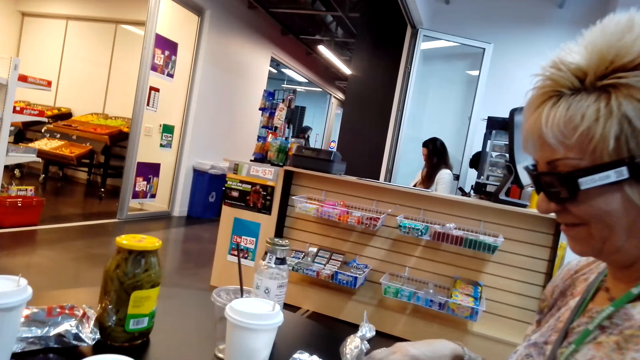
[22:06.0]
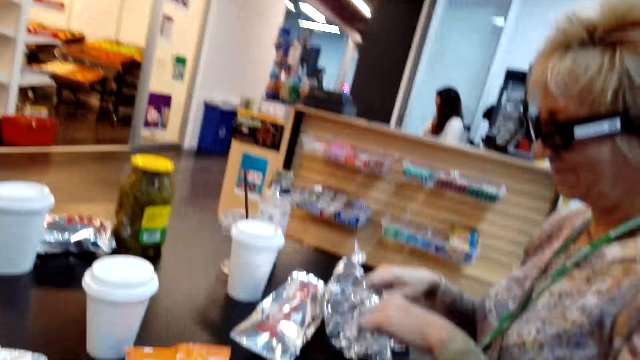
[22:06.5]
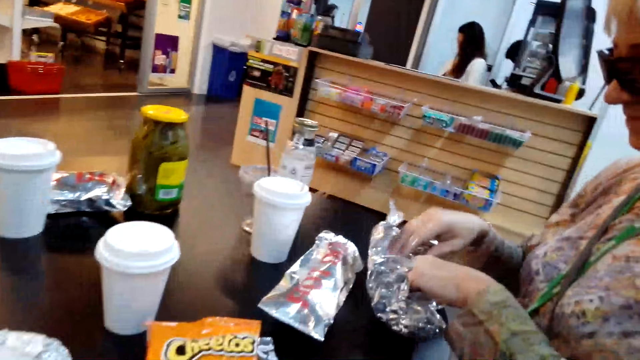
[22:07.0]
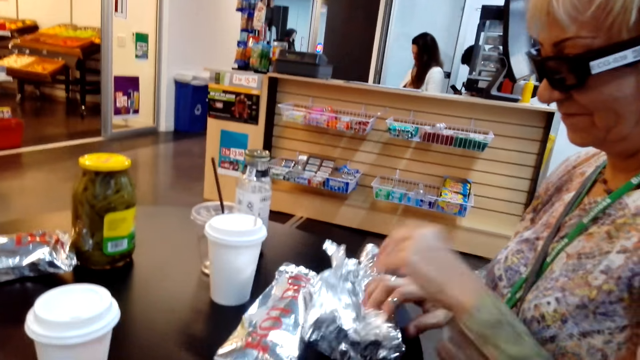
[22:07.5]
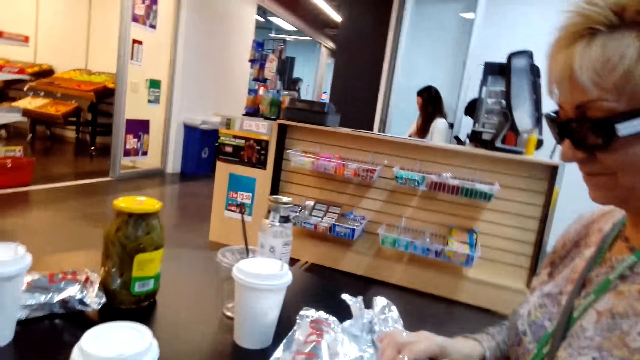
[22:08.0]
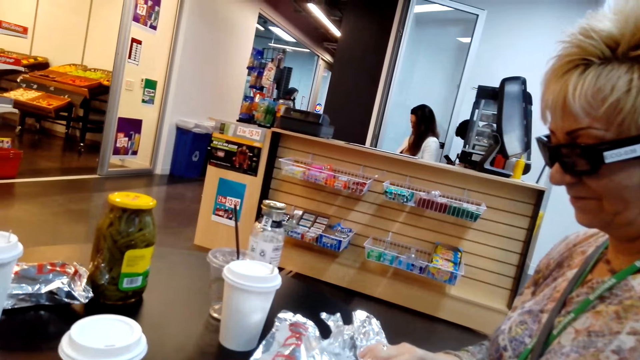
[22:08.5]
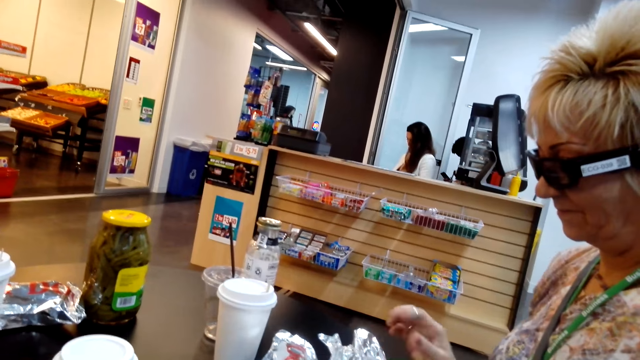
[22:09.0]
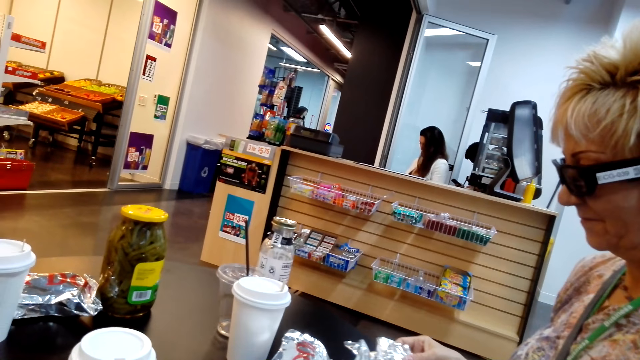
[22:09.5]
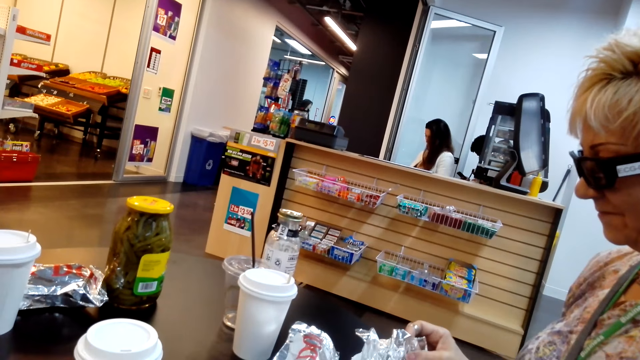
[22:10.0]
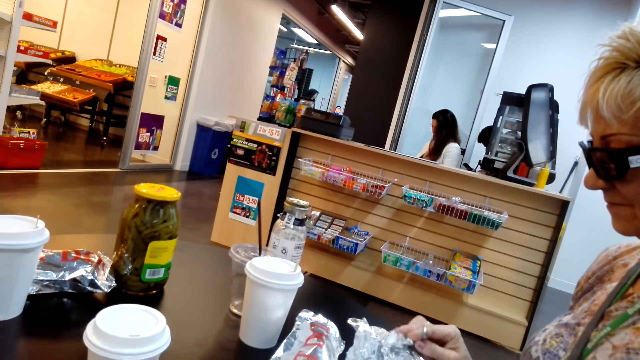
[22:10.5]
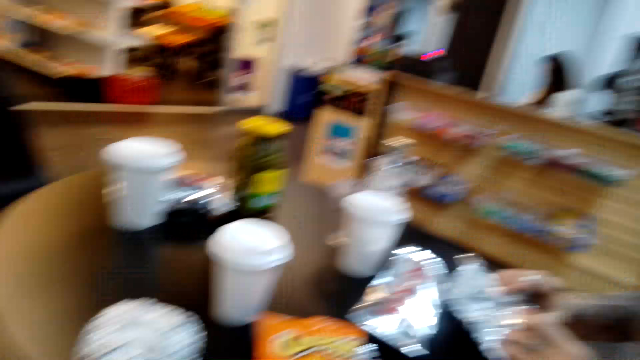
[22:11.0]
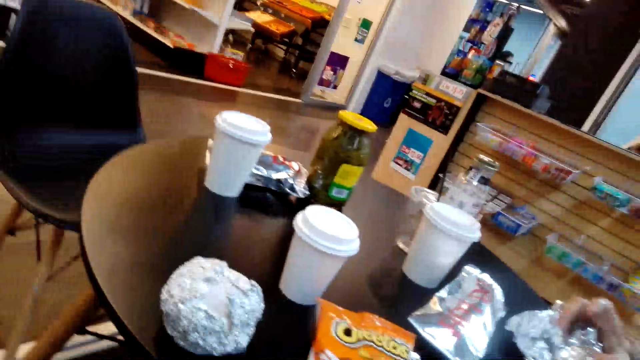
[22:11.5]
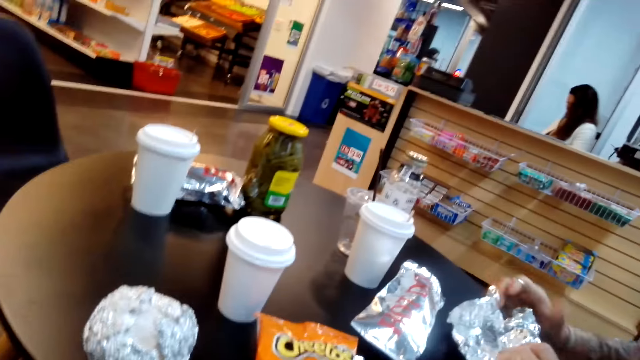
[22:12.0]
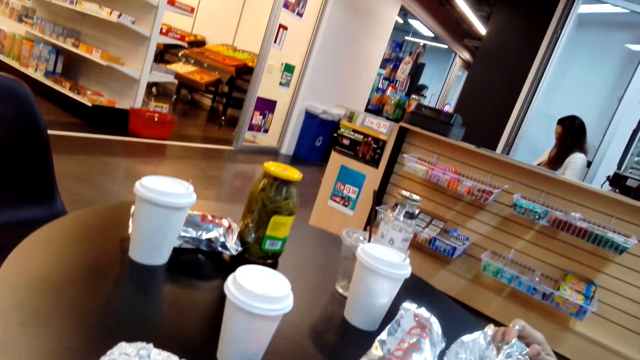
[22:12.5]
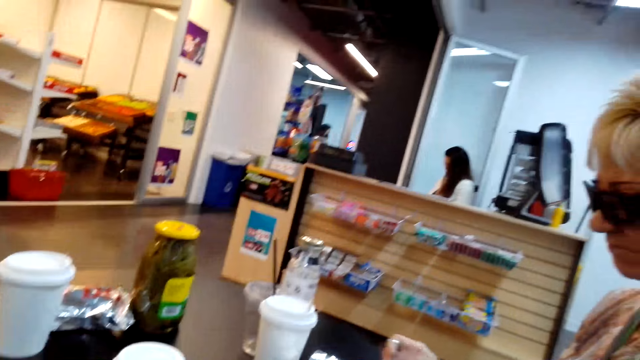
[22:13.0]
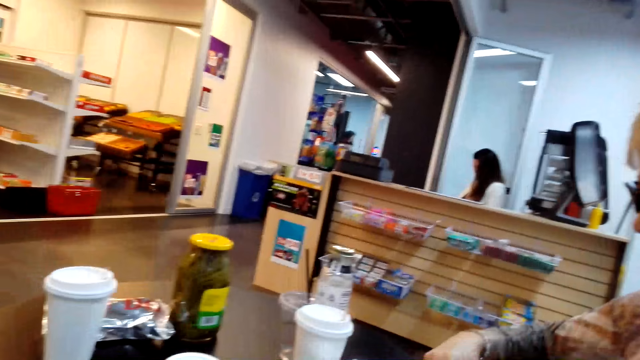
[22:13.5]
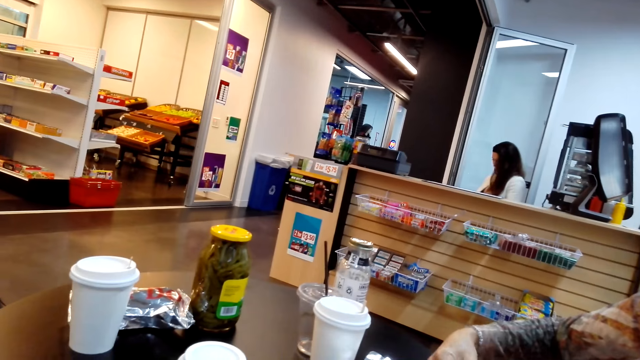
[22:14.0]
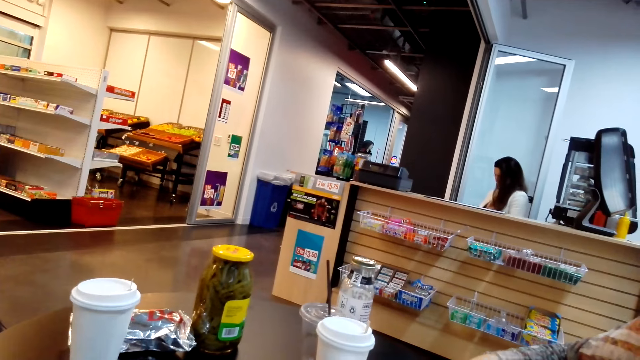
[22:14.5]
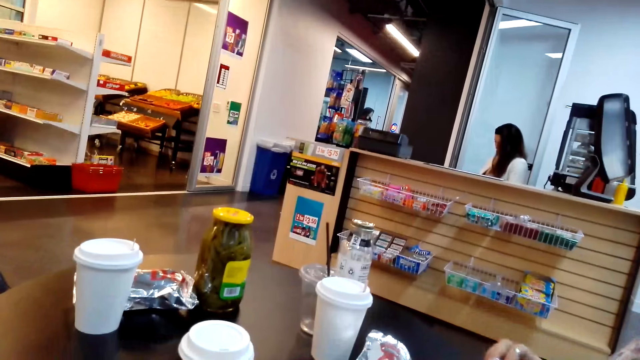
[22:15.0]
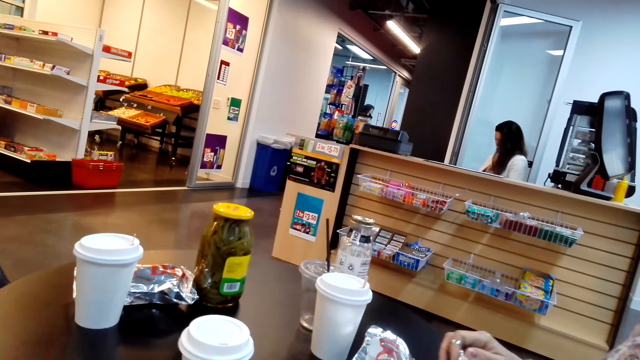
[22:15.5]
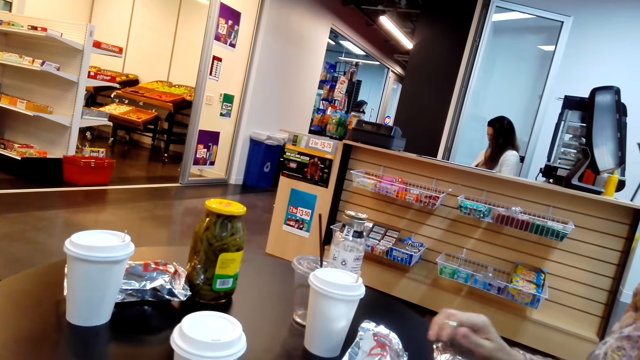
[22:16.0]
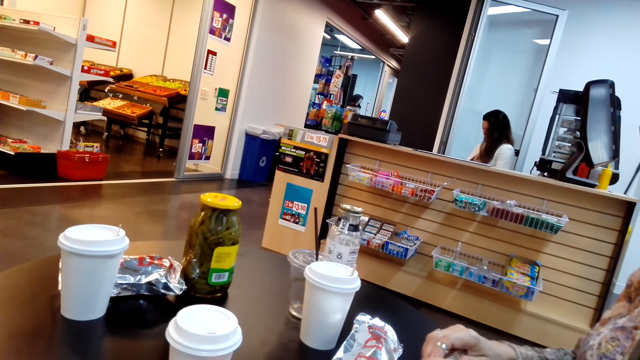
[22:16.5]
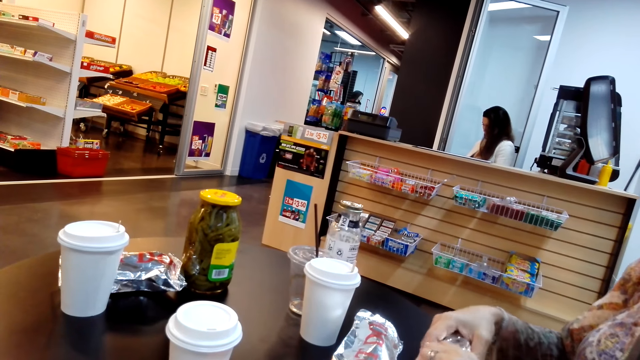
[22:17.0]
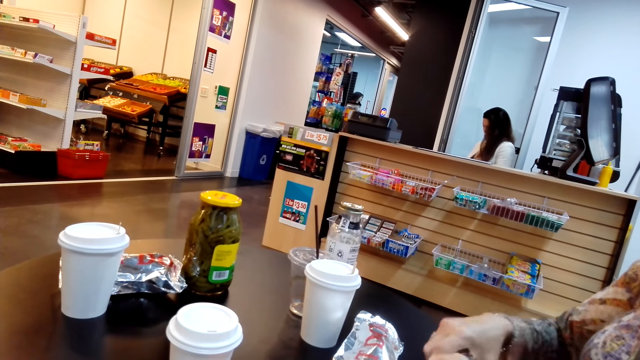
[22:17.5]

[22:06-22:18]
A lady folds the foil paper.

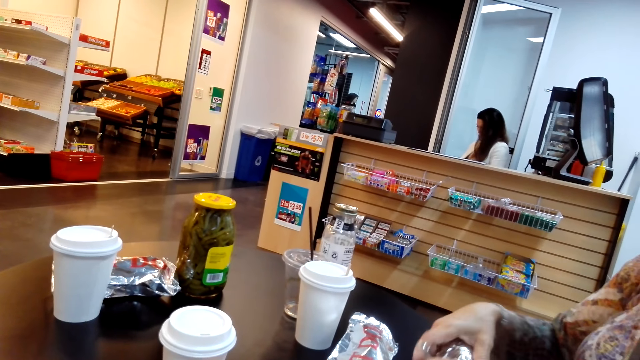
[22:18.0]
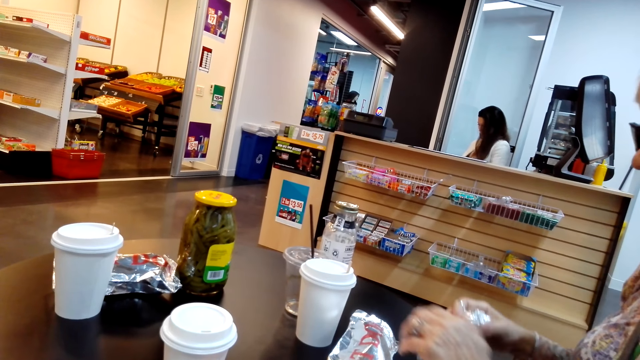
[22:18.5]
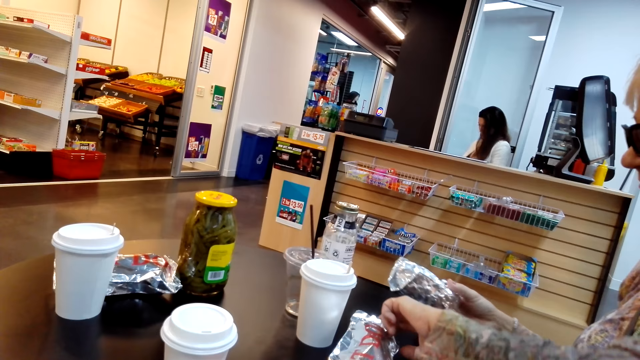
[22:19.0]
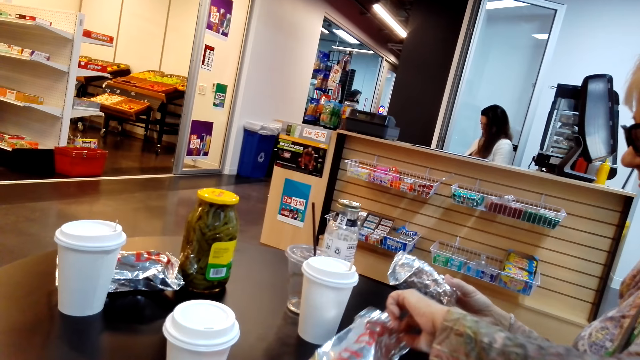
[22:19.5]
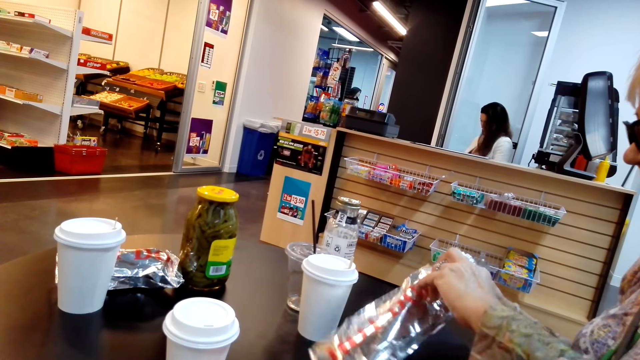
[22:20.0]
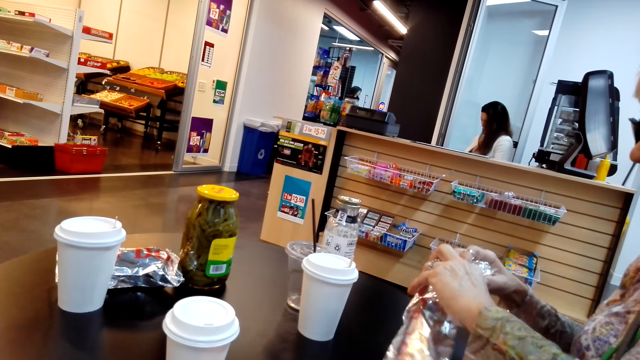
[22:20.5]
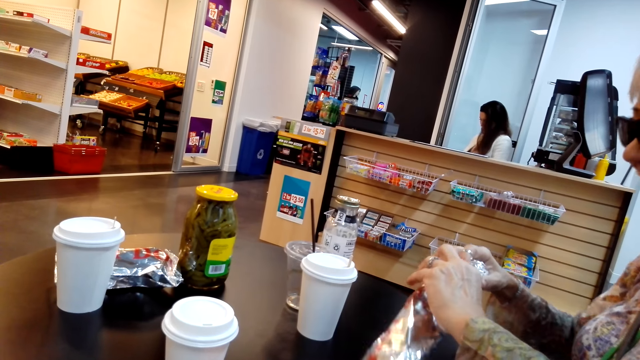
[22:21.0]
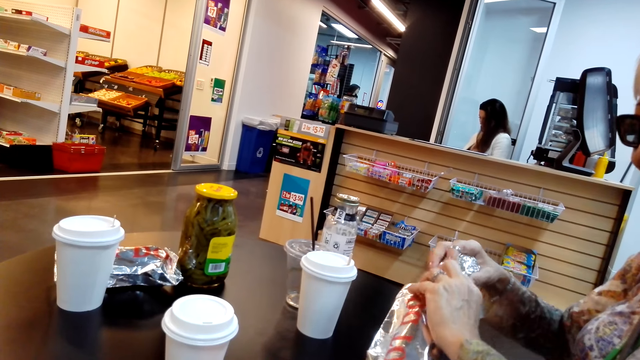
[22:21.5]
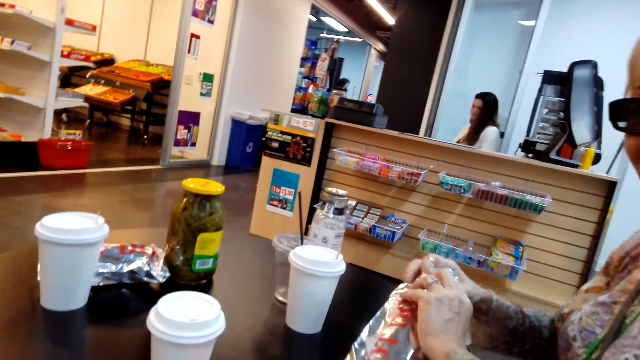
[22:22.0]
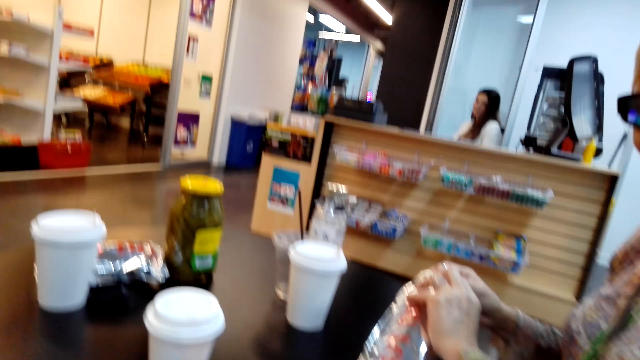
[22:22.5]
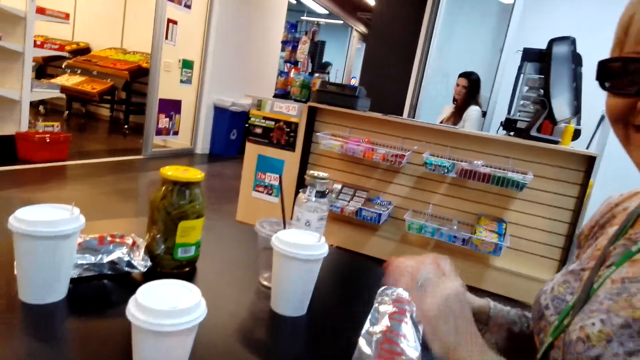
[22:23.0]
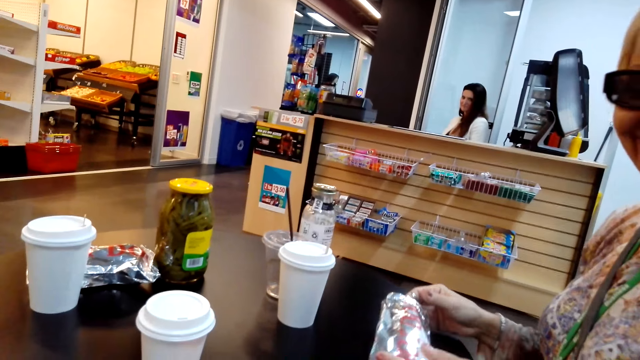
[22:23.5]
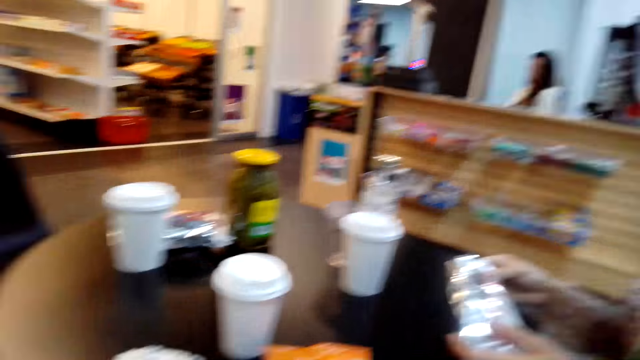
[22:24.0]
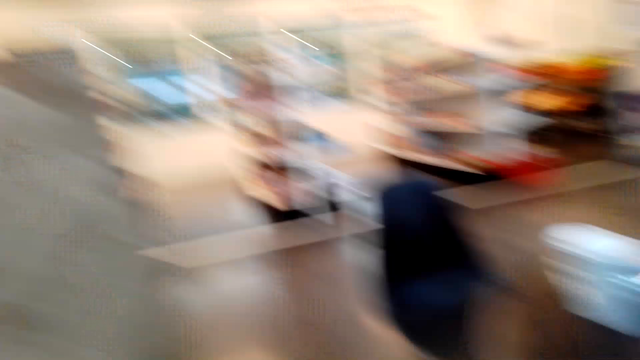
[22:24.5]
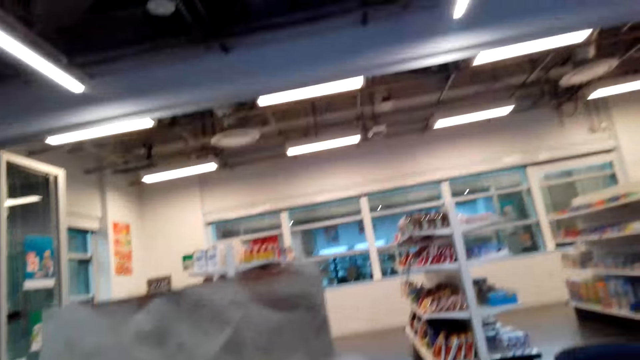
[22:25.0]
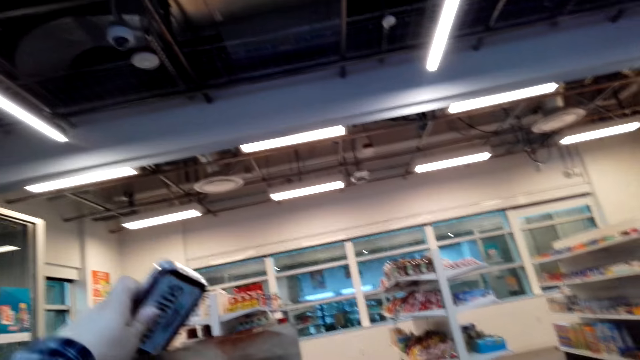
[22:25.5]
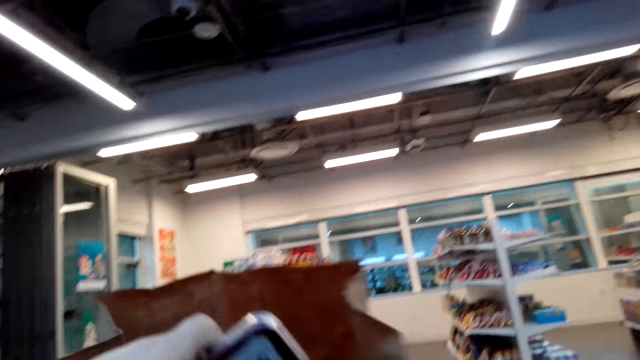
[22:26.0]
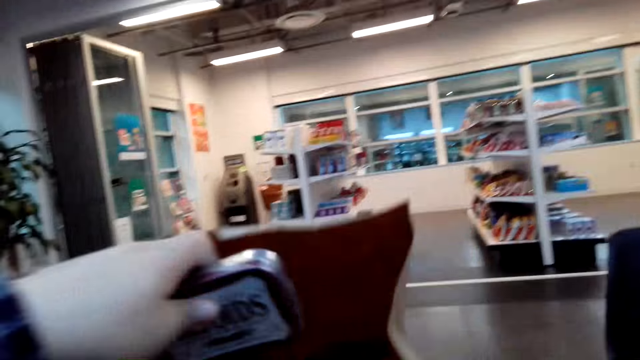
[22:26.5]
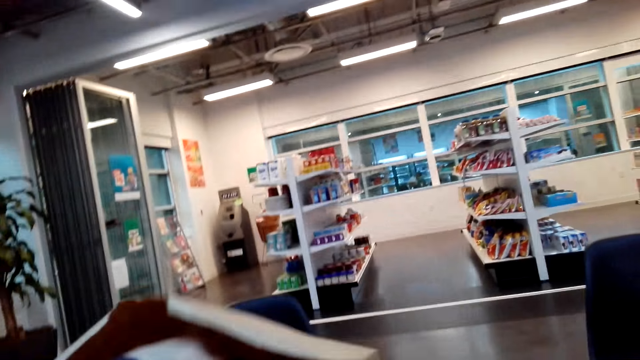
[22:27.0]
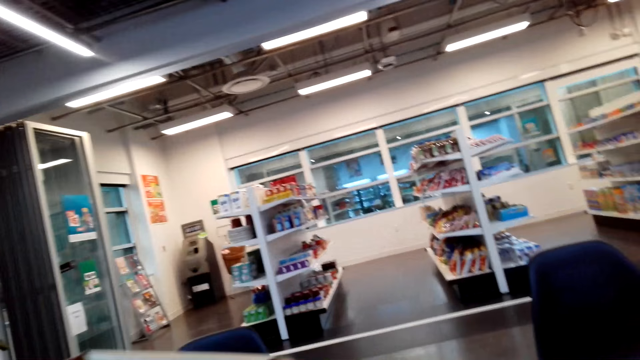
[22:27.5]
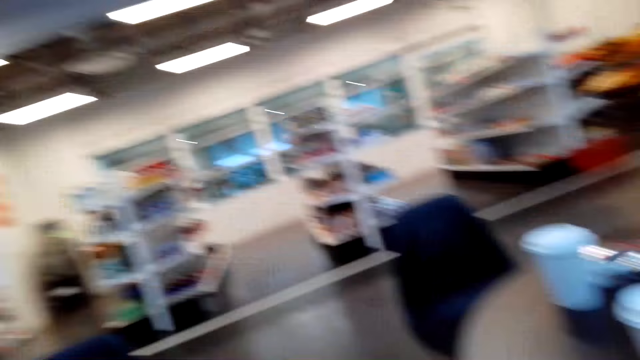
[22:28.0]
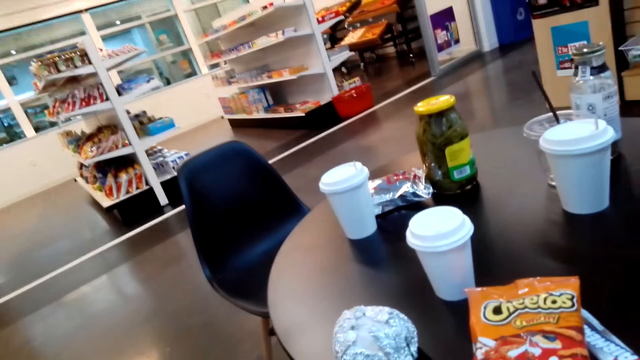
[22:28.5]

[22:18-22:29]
A lady returns something. The camera wearer raises an object. They put the object to the paper bag.
